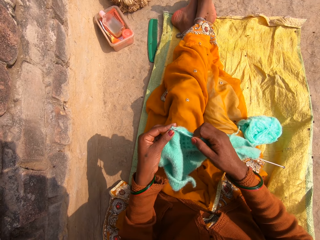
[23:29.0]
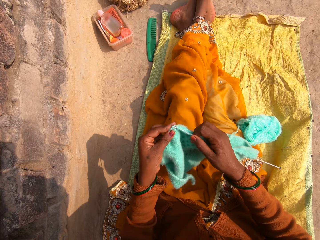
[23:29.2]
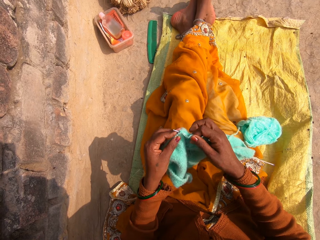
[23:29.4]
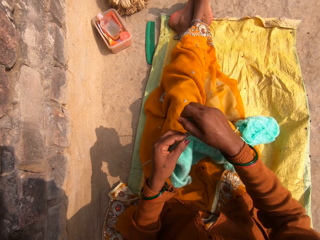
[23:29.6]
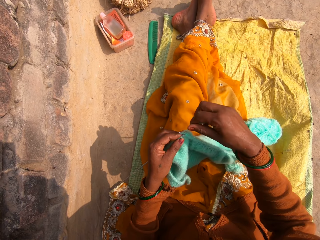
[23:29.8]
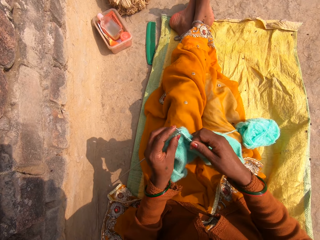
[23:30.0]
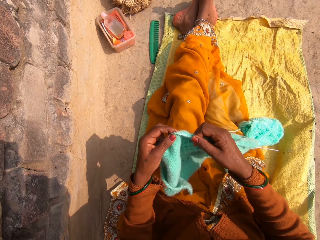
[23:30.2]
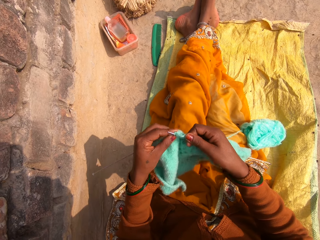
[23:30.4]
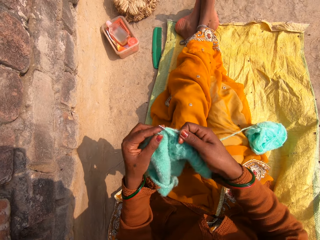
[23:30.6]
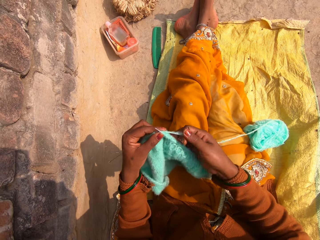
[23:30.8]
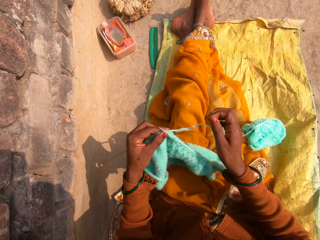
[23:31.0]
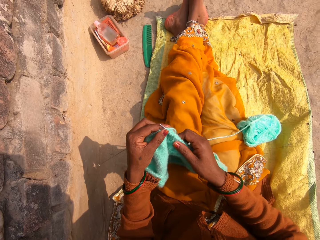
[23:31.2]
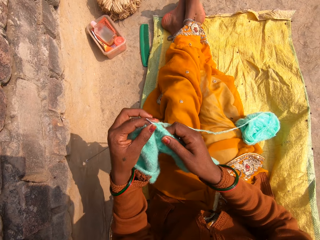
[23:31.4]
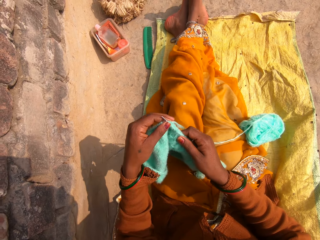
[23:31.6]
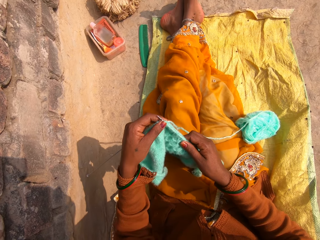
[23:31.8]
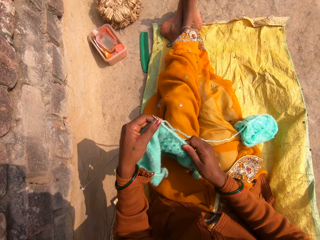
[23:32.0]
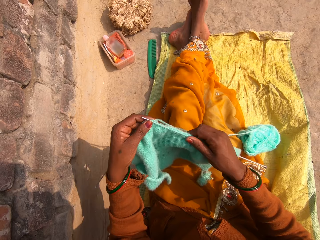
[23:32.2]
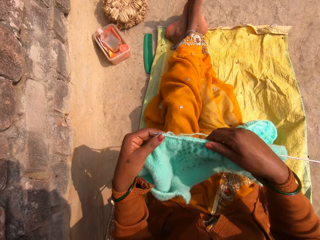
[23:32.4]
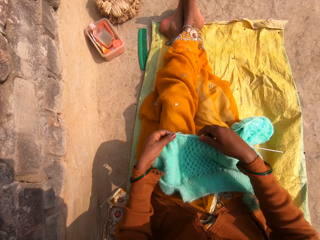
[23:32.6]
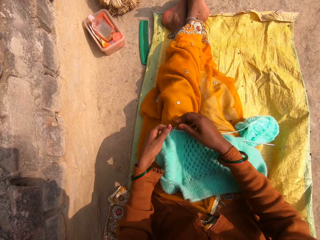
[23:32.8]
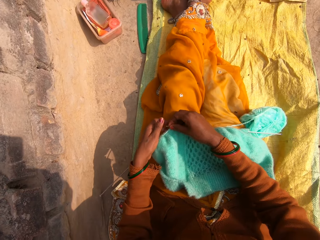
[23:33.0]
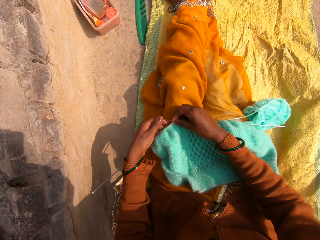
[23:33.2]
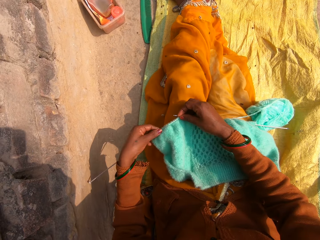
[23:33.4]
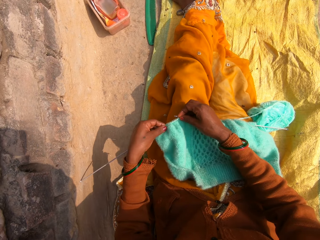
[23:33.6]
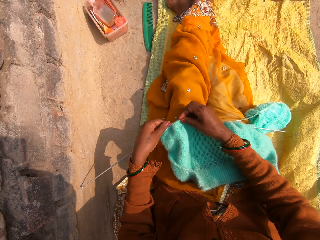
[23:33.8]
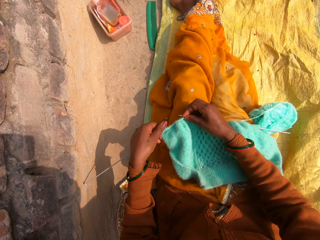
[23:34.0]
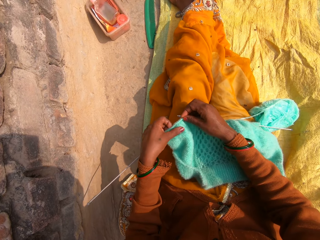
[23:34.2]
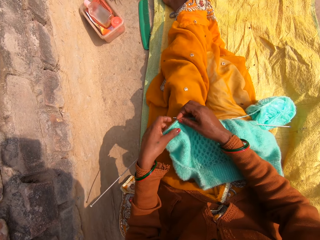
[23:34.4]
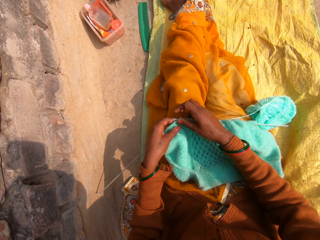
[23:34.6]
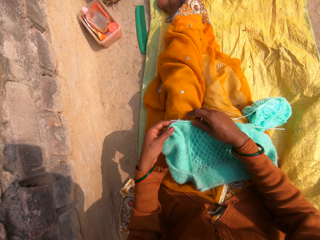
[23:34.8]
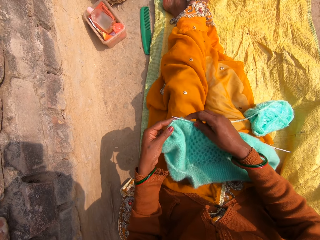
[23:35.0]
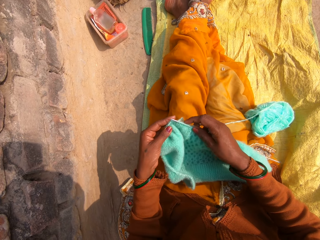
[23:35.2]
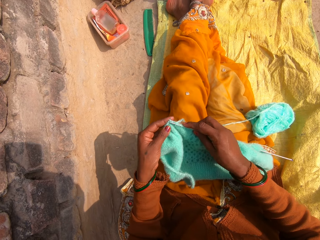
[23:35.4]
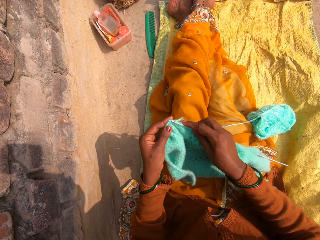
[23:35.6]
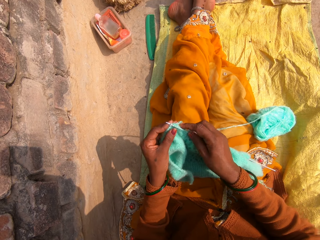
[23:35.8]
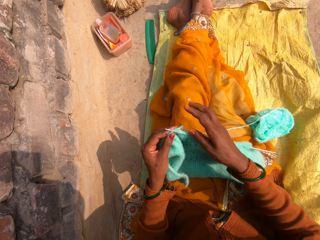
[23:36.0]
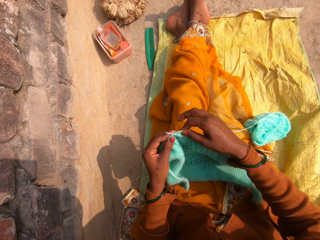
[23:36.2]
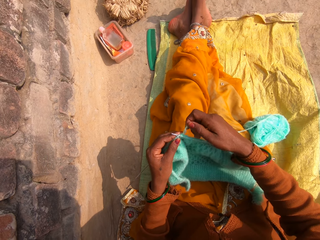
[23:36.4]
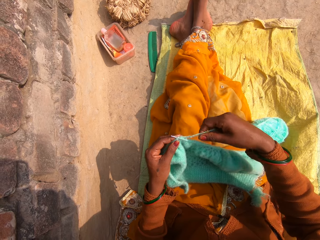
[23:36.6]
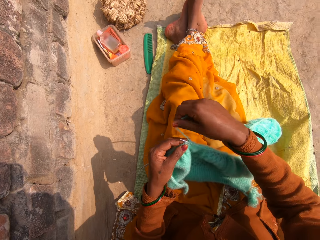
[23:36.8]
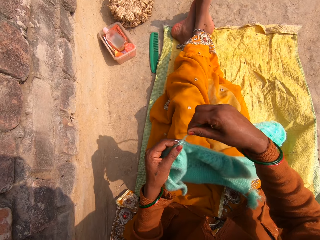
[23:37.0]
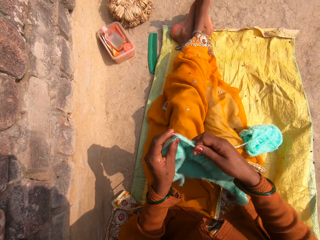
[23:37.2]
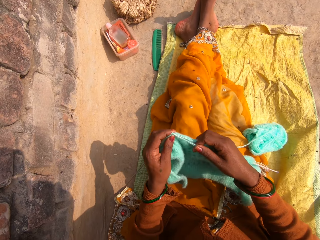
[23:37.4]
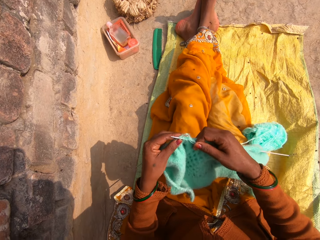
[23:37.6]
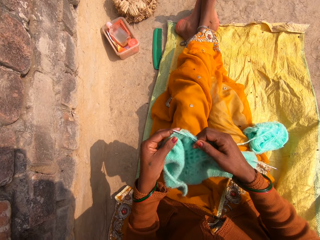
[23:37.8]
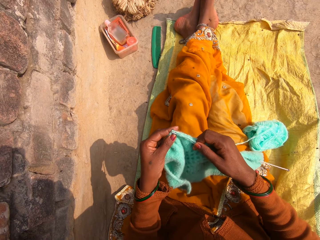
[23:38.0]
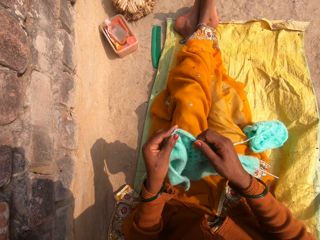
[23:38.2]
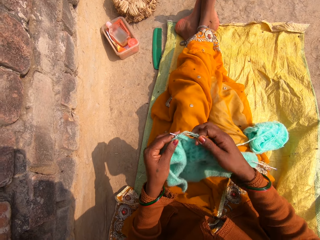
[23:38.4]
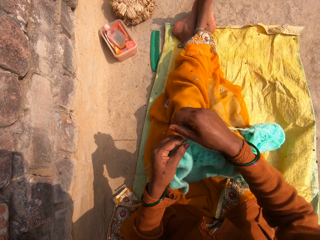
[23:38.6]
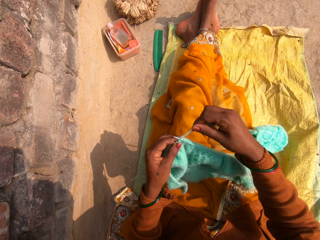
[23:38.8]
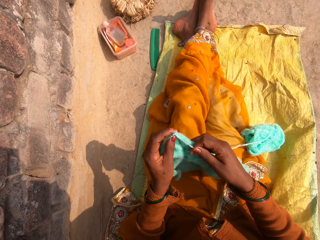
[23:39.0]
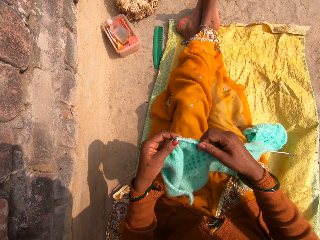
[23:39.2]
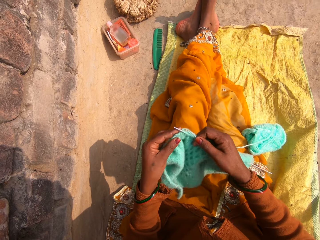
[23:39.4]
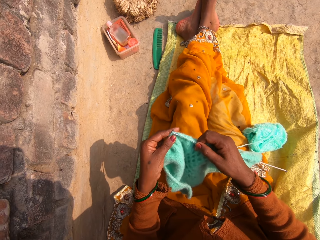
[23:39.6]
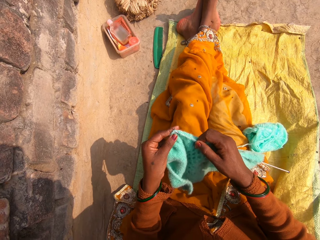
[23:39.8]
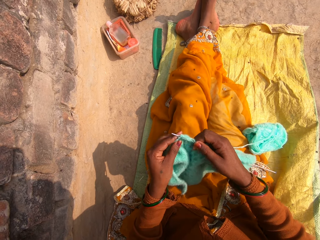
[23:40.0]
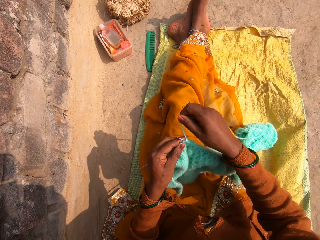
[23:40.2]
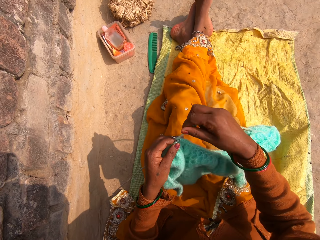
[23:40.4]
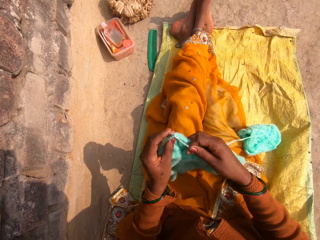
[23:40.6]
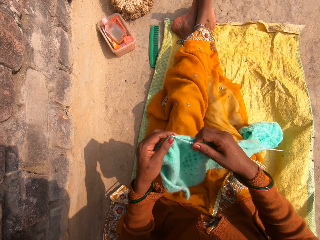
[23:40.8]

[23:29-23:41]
The camera wearer straightens a thread. They straighten a fabric. They align the fabric on the thighs. They straighten the fabric. They knit the fabric.

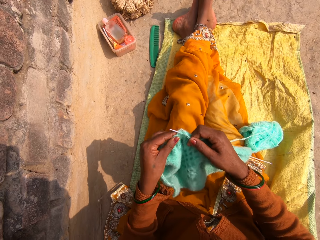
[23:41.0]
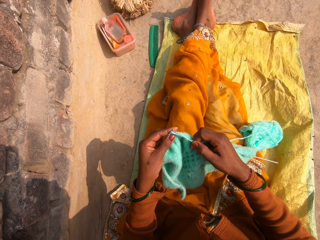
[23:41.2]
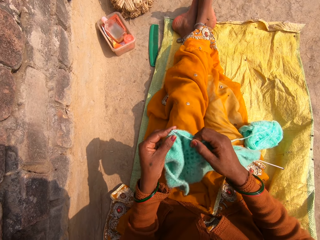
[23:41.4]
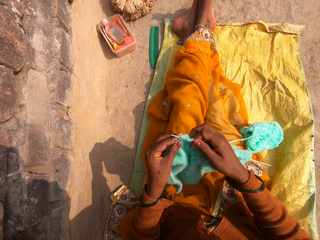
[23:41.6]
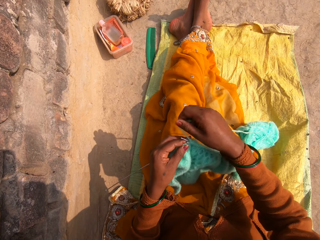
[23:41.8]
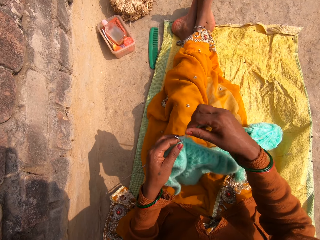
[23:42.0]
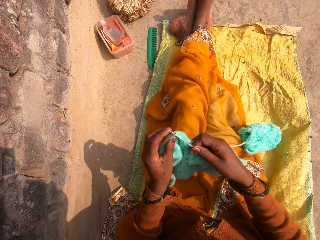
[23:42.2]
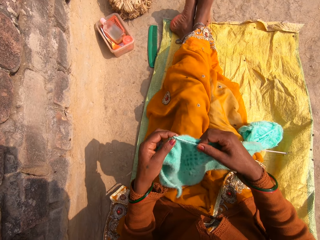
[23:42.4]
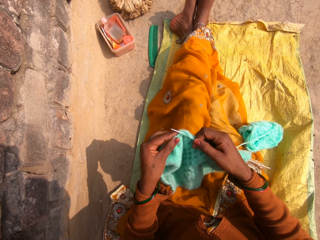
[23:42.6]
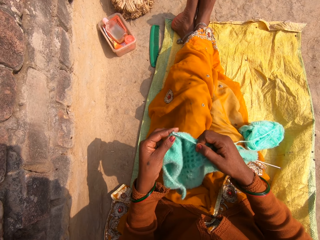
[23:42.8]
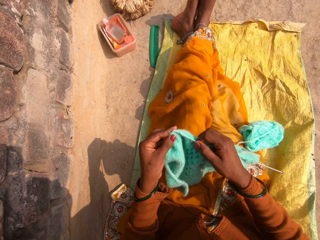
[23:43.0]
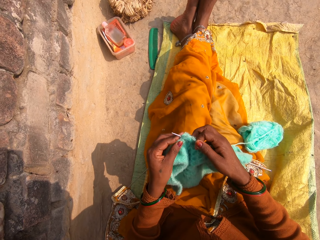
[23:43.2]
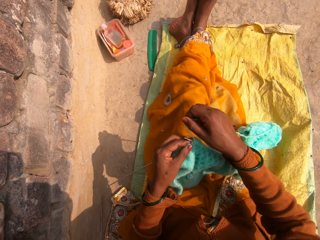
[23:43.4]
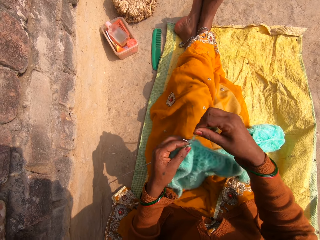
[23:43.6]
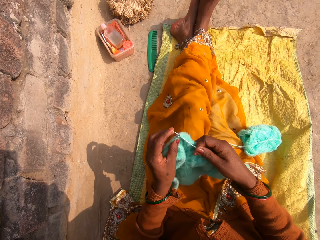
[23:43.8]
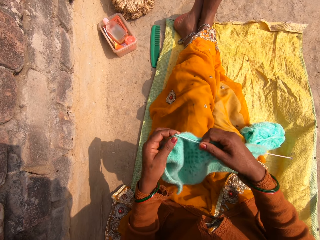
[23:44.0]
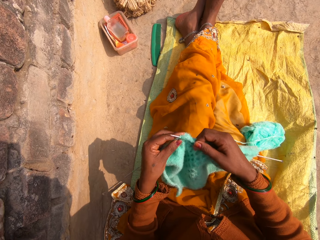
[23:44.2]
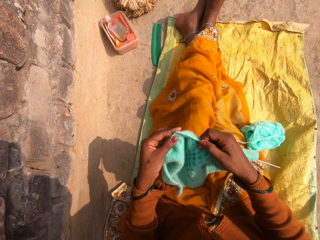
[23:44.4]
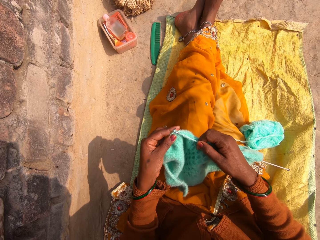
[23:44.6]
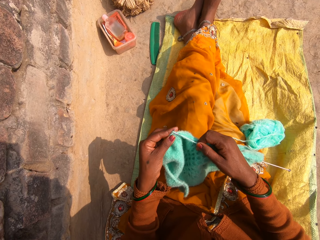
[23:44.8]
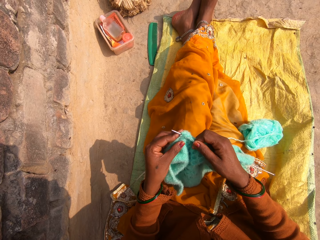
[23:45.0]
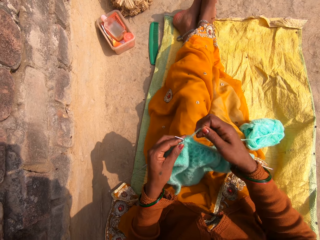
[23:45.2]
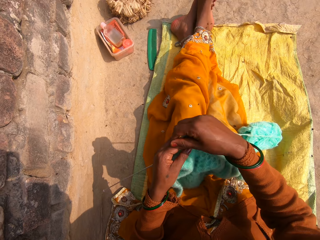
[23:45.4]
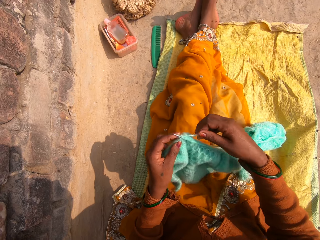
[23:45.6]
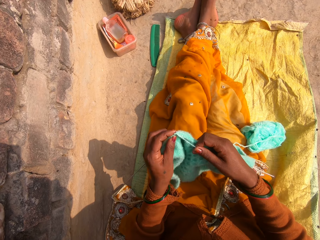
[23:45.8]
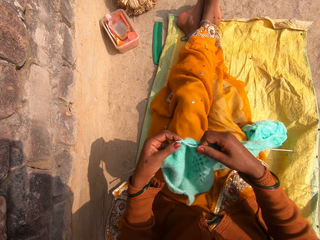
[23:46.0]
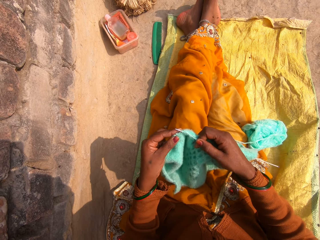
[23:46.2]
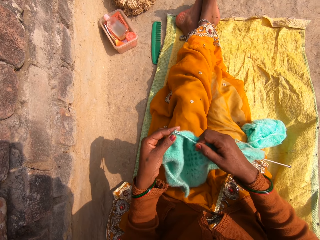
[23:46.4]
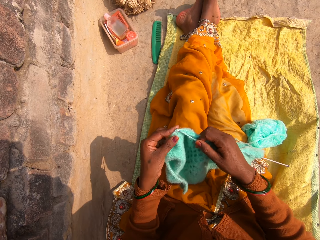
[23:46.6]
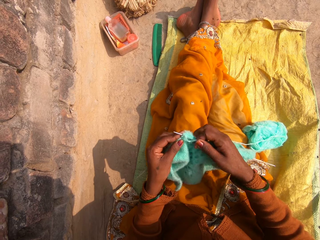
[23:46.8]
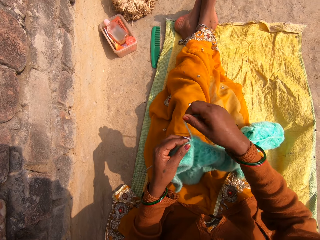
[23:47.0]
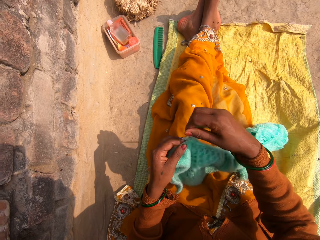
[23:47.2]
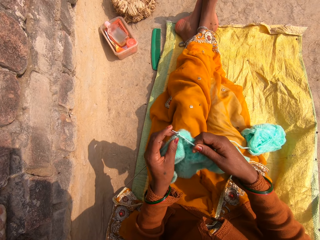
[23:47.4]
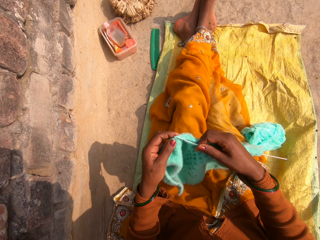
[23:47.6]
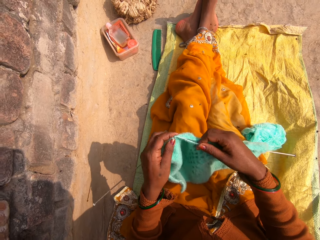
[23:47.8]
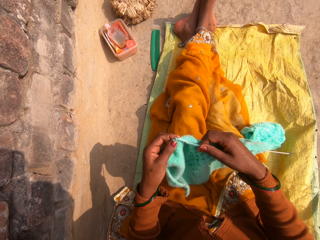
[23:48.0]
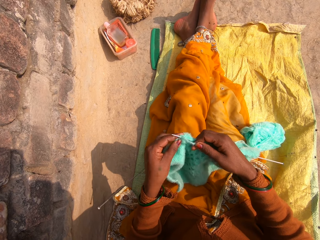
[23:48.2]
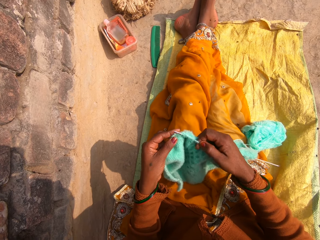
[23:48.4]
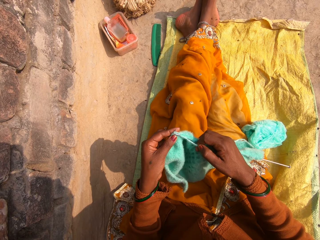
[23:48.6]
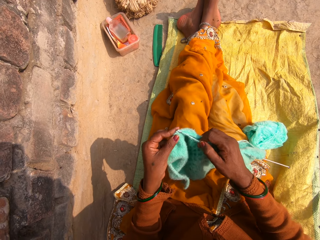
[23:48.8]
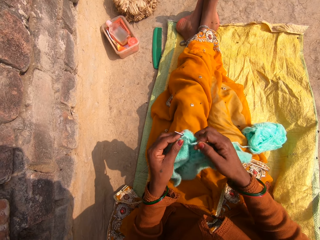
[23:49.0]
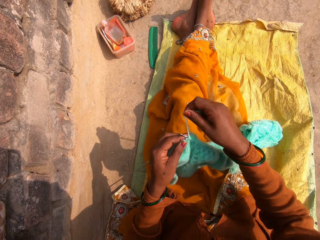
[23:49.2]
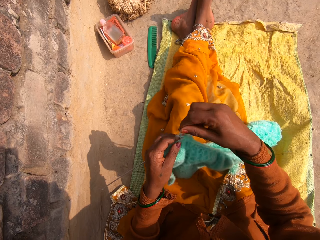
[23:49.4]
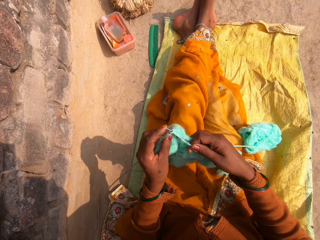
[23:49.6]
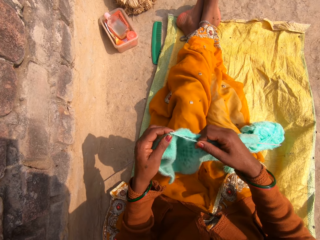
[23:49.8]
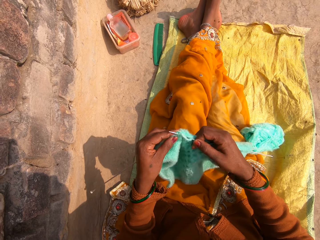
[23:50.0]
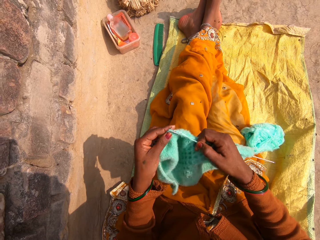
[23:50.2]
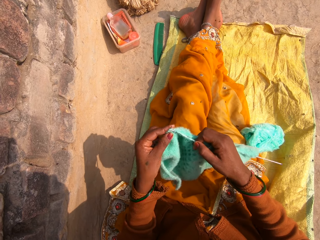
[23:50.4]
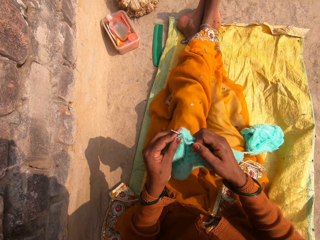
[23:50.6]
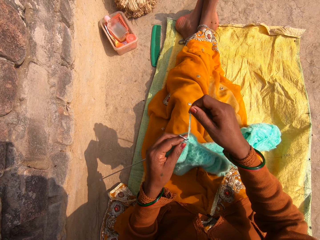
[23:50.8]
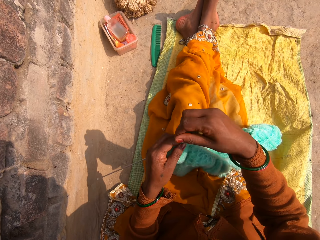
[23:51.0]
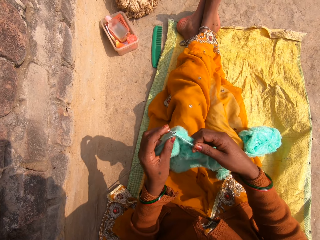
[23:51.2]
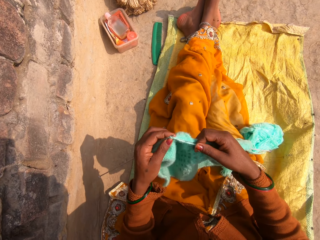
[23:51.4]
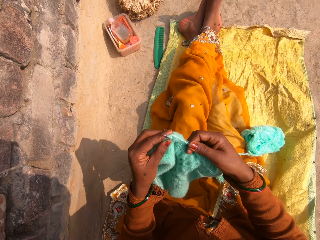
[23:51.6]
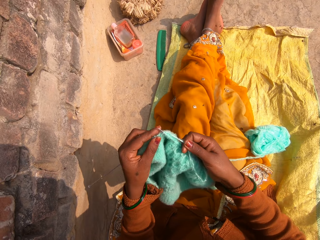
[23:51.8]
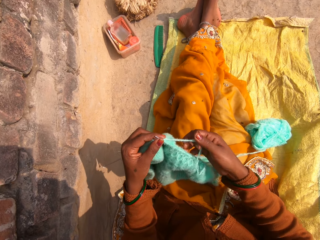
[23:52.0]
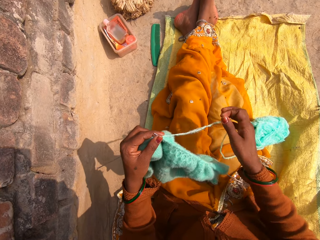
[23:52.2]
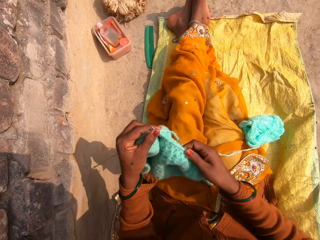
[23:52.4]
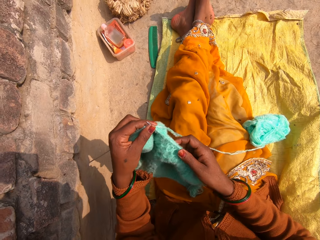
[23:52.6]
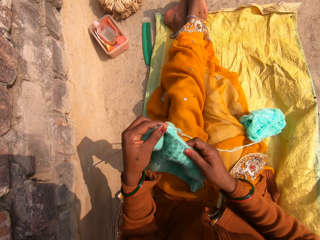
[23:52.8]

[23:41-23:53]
The camera wearer straightens a thread.
